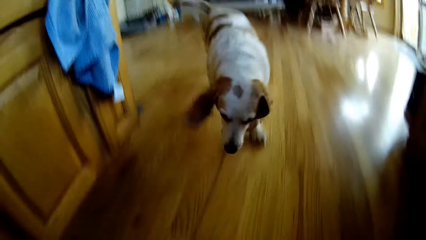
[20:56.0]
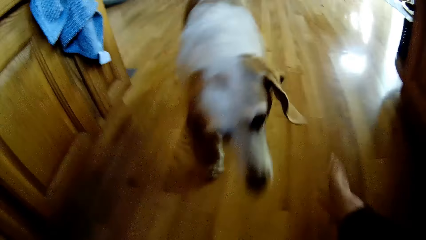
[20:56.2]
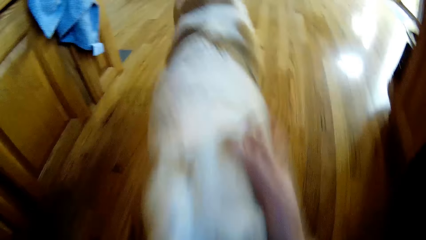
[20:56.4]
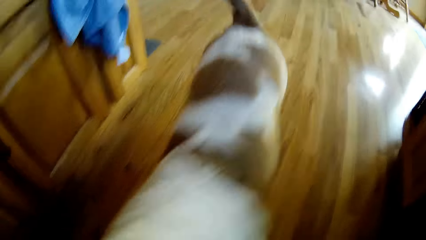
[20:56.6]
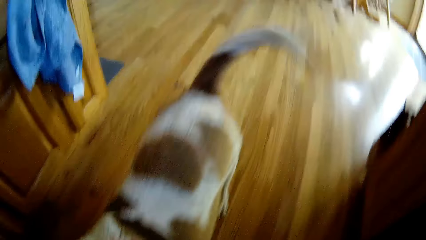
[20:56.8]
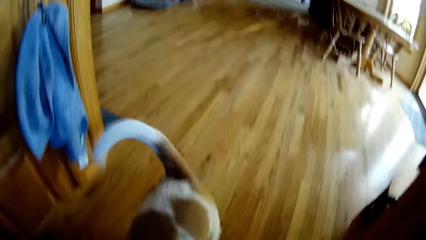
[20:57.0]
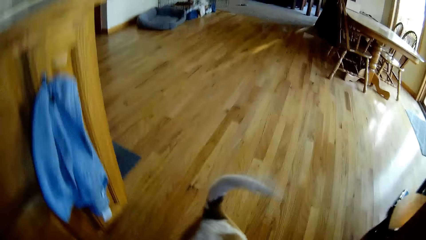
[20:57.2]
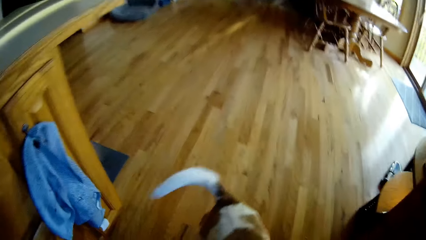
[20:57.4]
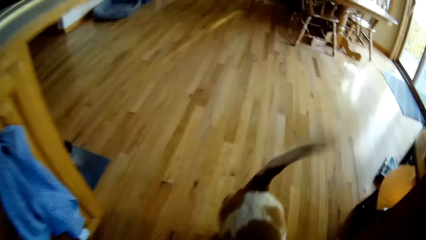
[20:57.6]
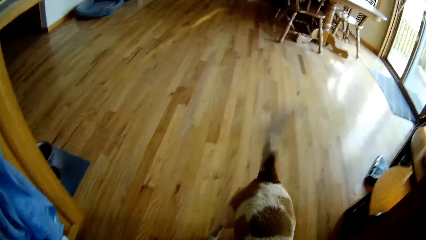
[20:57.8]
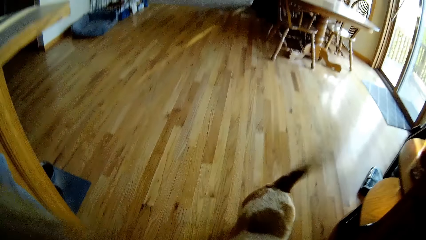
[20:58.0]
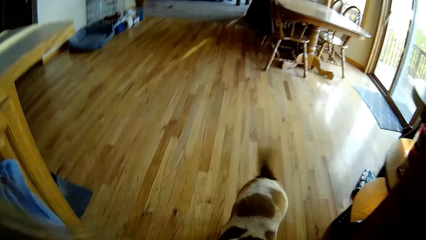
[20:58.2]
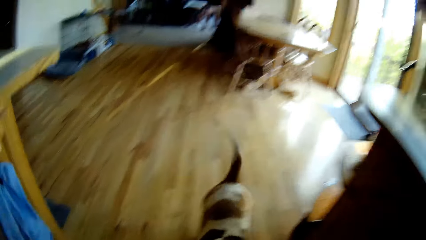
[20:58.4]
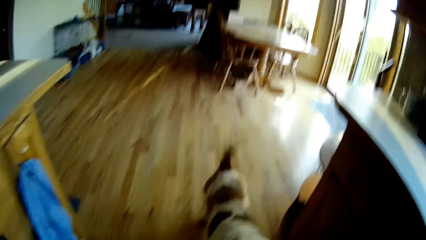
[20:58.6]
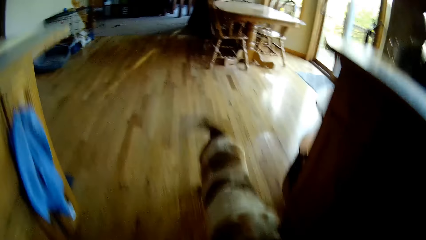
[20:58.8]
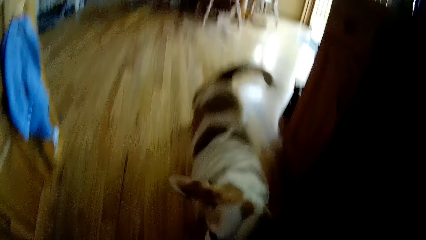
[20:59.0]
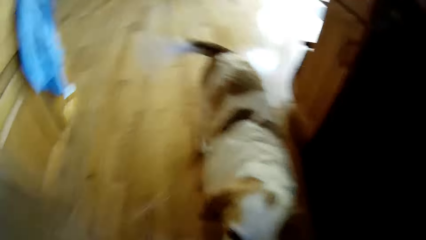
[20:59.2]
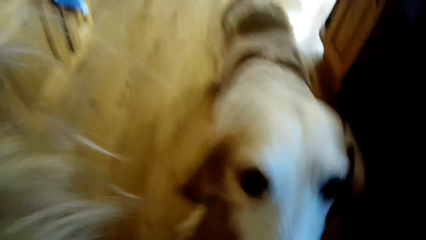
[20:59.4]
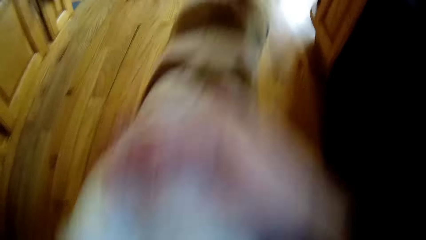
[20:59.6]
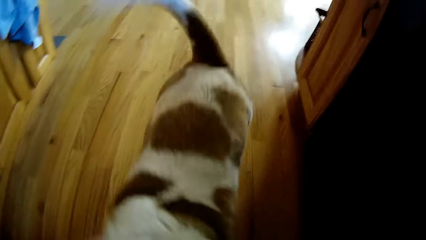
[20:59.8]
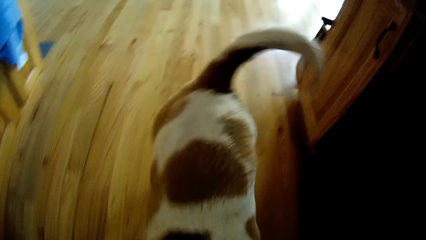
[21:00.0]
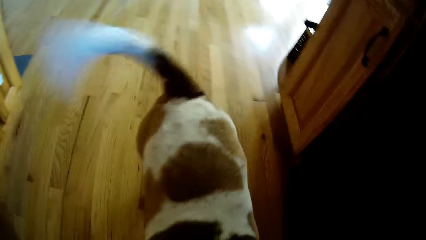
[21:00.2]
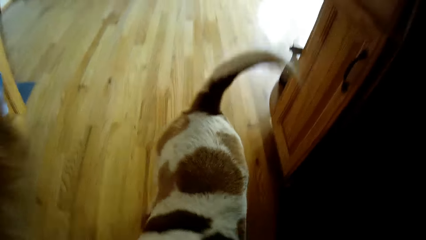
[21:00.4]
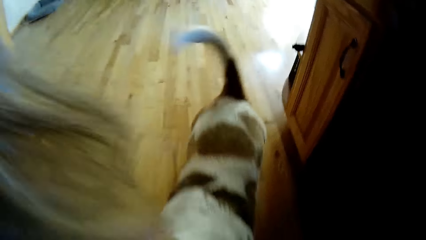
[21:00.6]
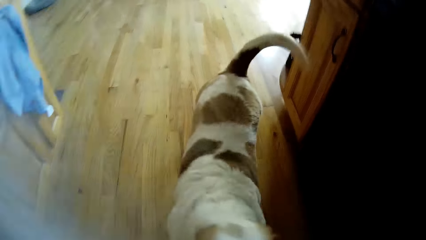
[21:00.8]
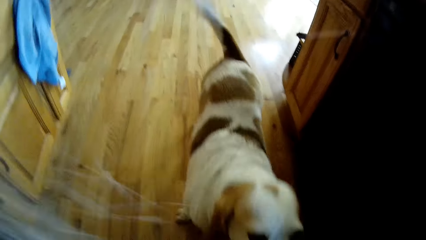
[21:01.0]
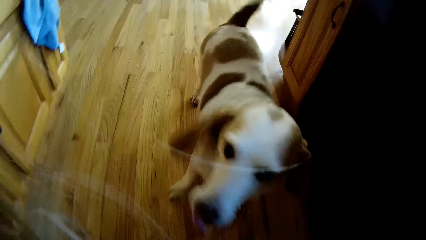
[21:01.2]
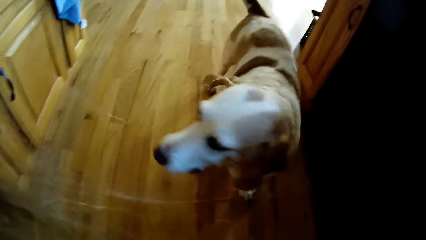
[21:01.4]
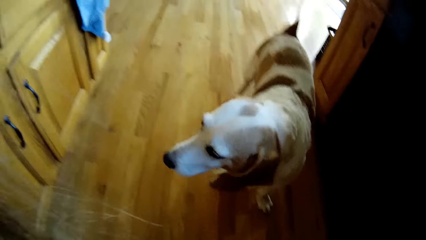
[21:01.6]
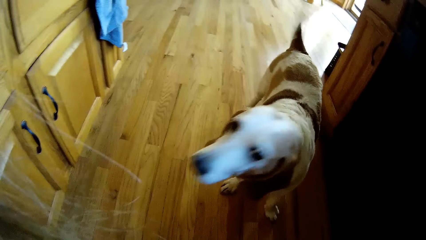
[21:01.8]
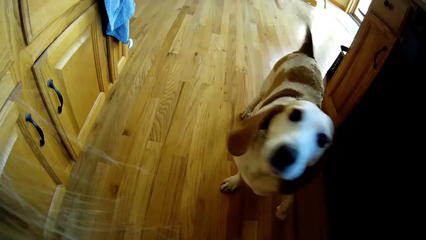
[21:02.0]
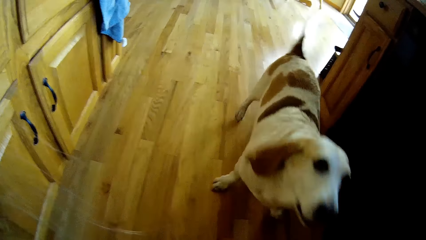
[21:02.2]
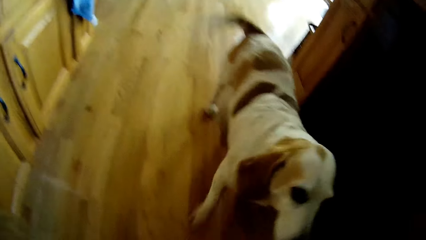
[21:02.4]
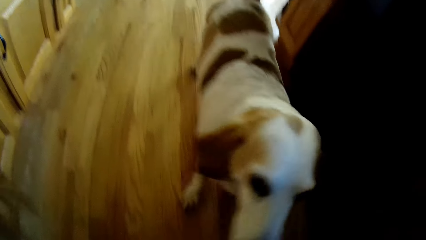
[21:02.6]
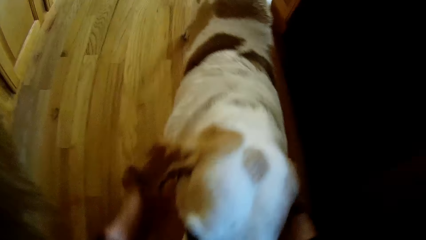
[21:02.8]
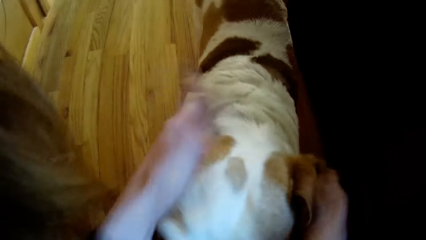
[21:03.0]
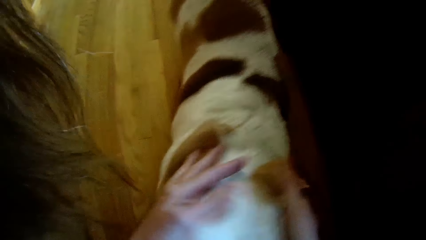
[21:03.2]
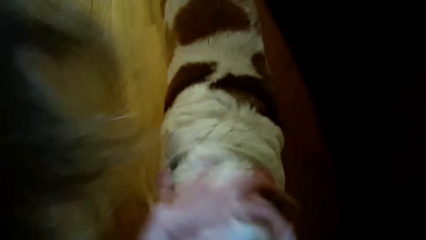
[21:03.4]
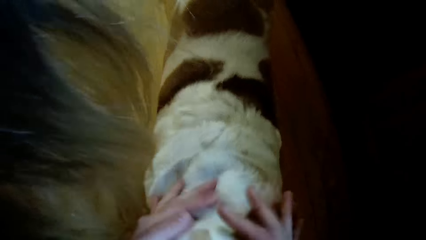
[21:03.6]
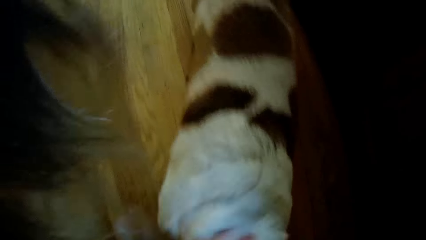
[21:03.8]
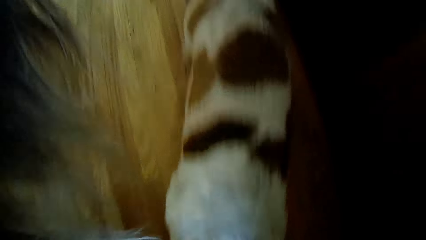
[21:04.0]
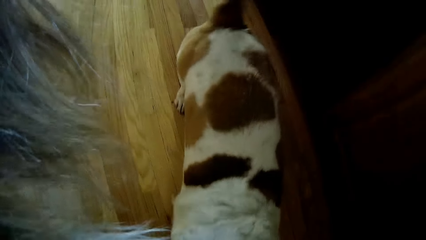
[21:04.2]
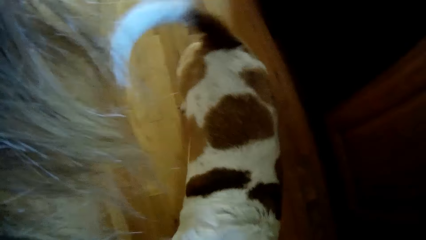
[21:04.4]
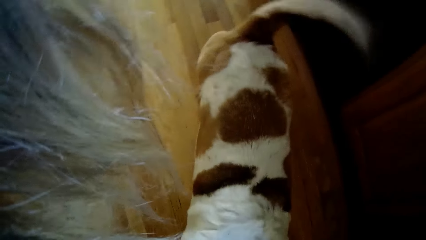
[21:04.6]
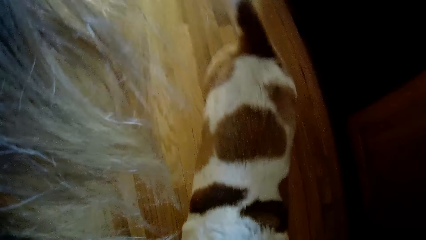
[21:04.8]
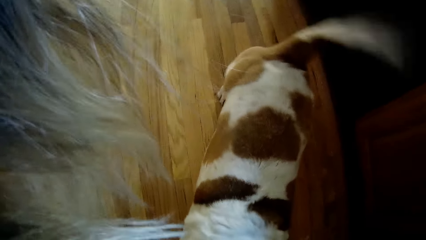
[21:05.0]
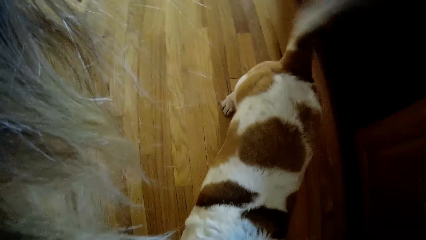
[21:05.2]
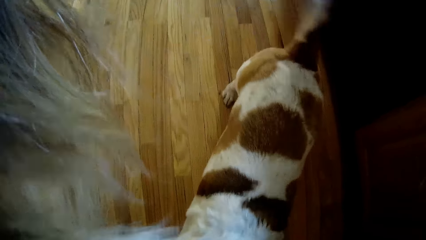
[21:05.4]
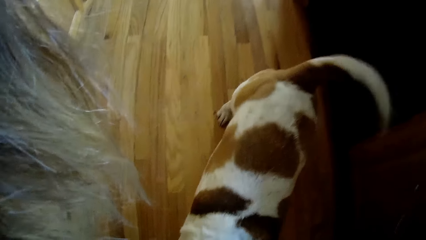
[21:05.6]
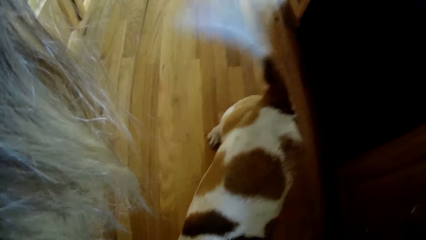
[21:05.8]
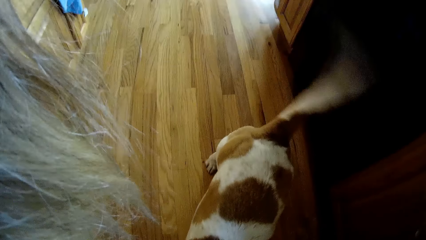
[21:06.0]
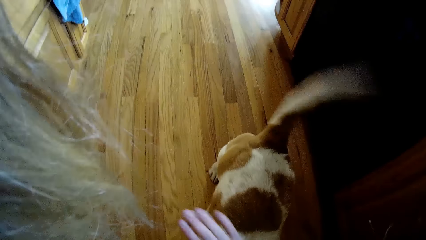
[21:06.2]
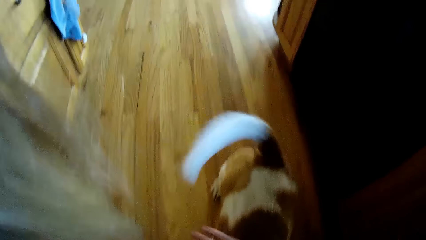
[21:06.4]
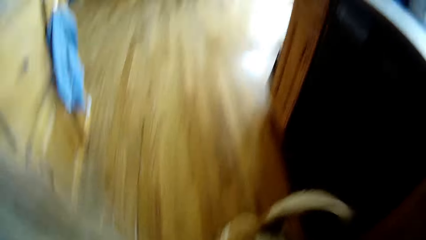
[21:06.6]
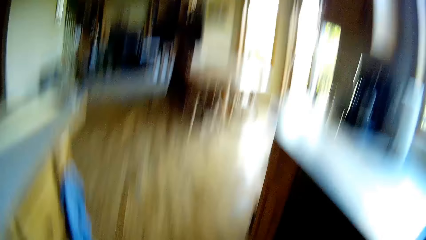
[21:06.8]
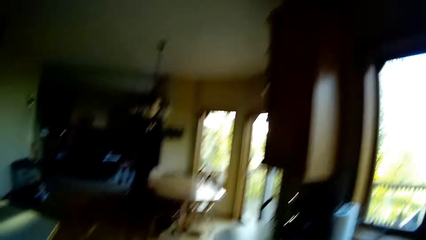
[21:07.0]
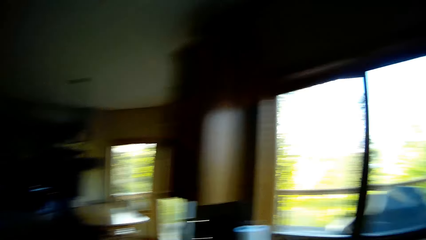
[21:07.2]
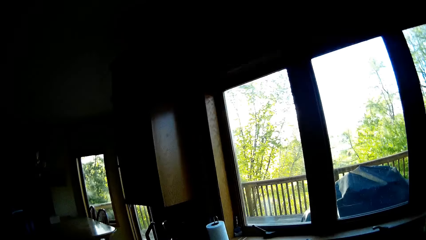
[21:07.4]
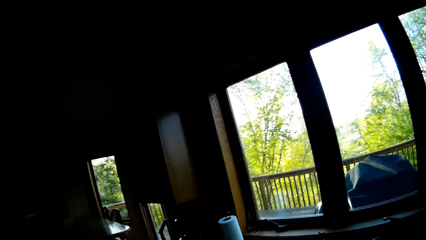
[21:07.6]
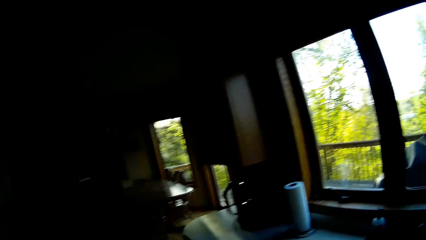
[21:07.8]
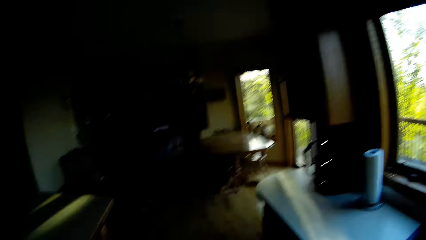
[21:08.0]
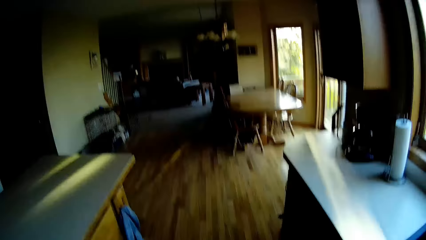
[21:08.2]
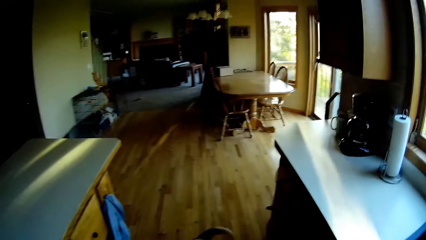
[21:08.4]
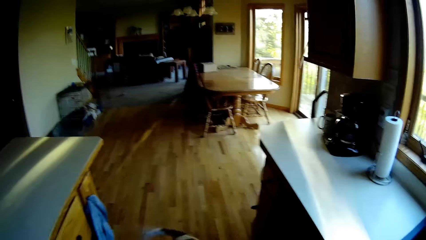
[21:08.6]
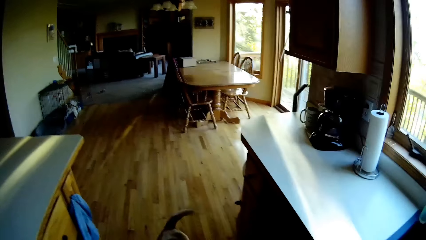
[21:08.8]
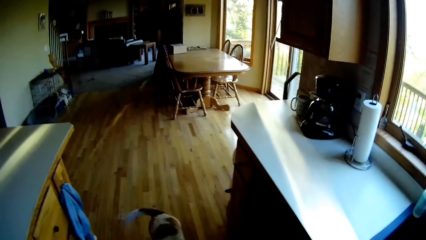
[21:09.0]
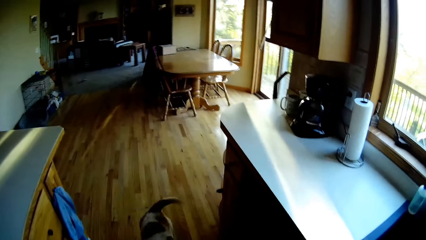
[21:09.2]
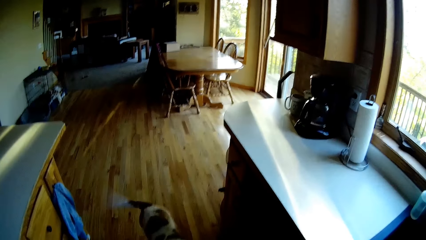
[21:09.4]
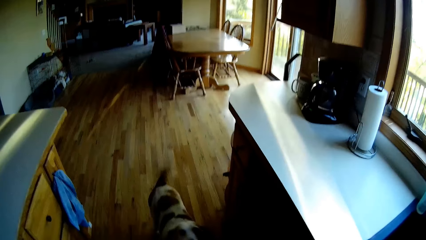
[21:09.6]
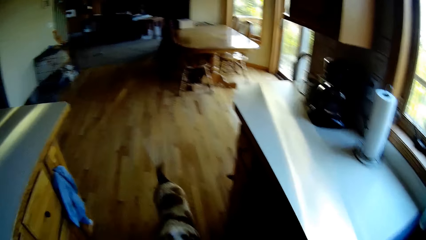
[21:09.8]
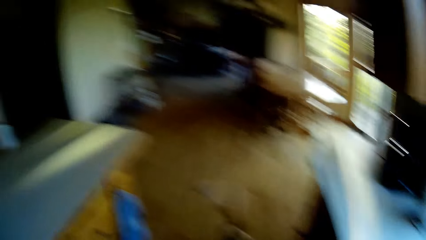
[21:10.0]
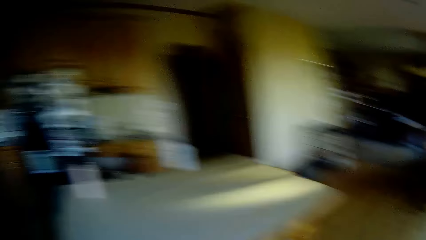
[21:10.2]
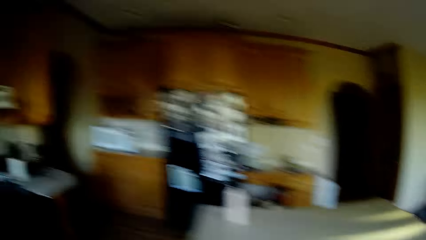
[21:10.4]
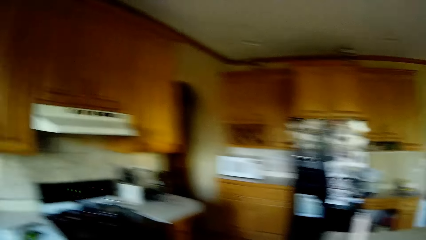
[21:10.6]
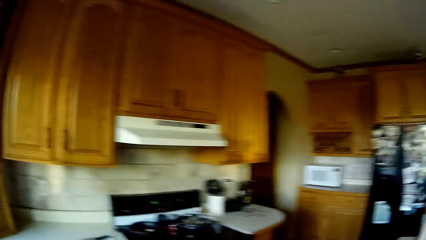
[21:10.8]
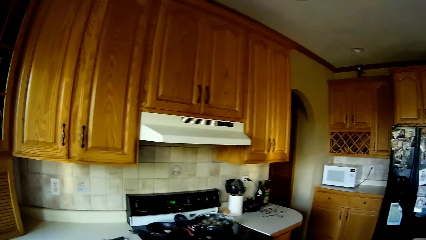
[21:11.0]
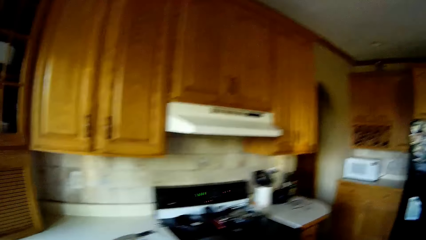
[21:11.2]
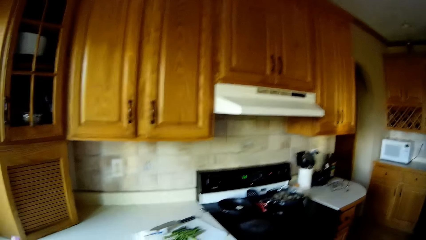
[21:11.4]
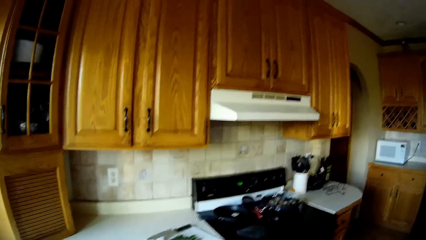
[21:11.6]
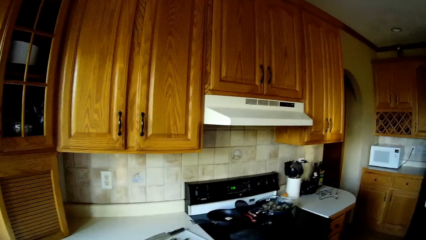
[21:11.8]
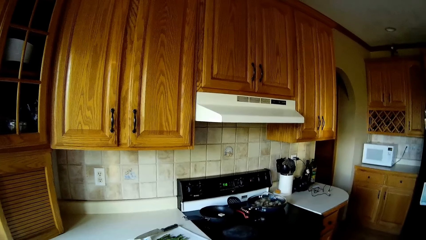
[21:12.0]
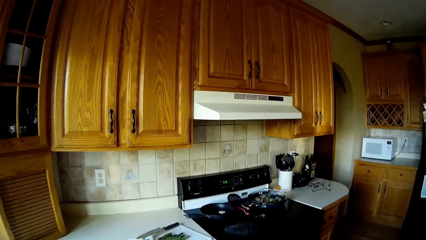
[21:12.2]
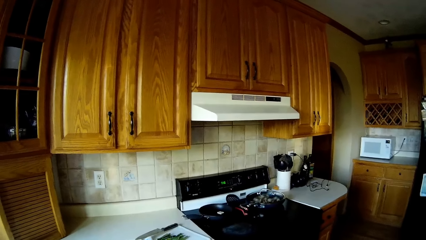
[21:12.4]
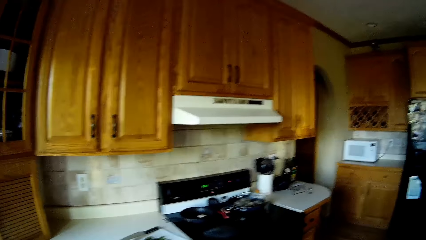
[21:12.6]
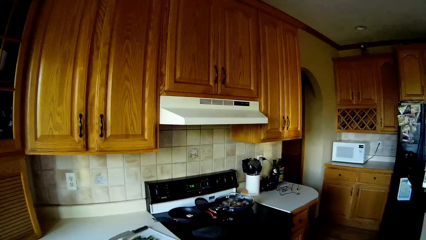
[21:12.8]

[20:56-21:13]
The camera wearer rubs the dog with her right hand. She rubs the dog with both hands. She taps the dog with her right hand.
